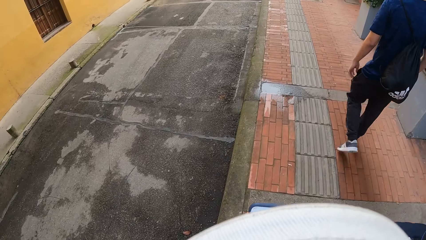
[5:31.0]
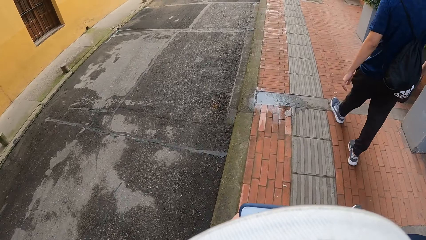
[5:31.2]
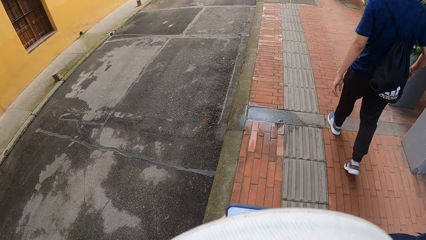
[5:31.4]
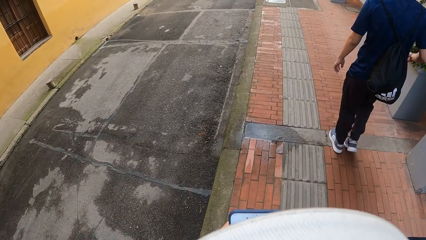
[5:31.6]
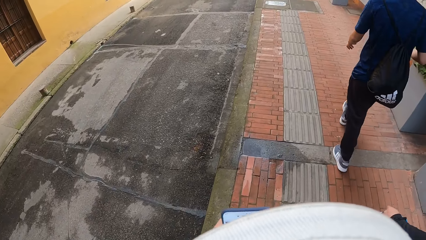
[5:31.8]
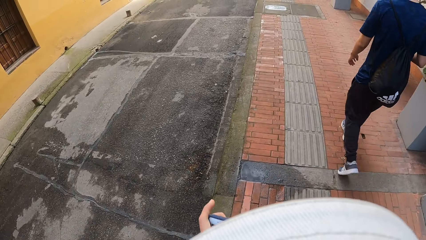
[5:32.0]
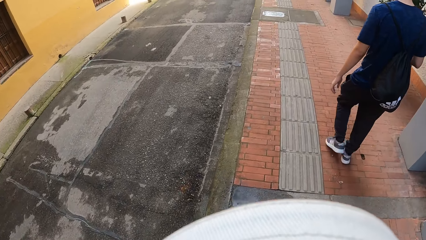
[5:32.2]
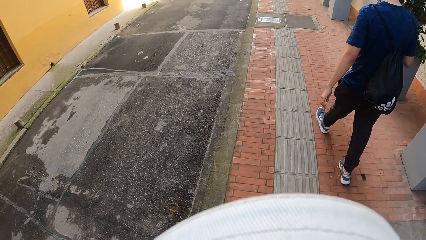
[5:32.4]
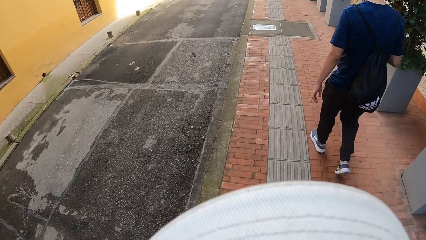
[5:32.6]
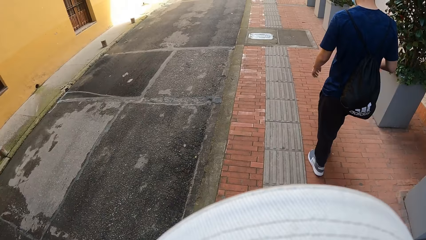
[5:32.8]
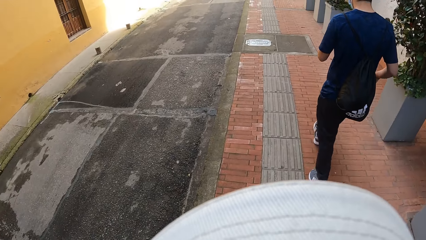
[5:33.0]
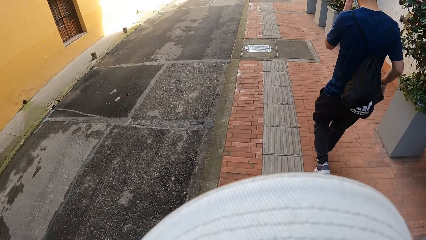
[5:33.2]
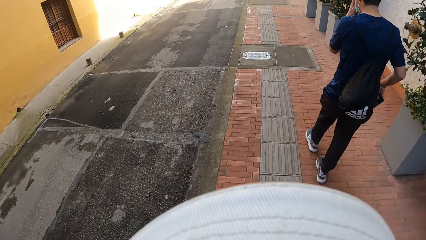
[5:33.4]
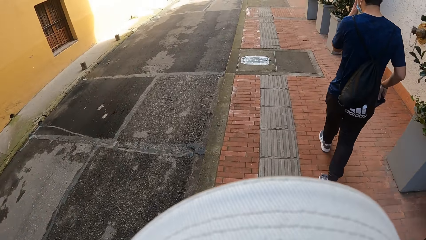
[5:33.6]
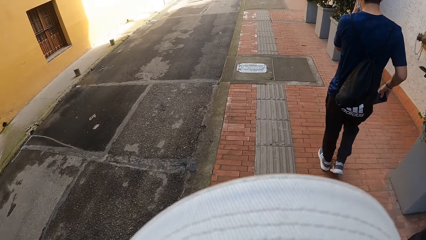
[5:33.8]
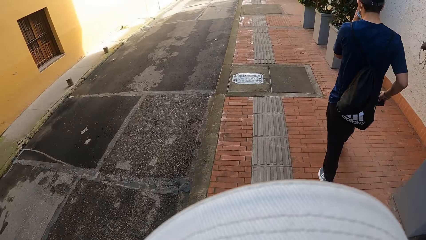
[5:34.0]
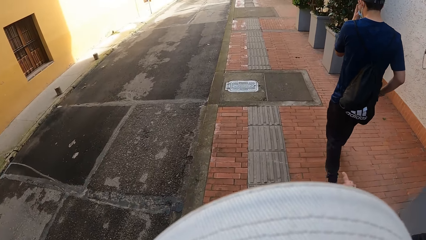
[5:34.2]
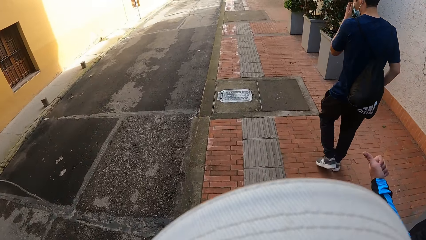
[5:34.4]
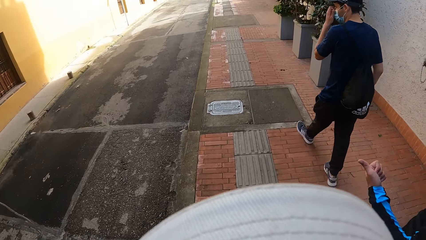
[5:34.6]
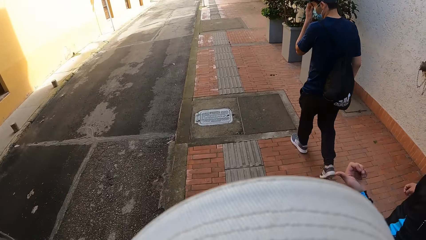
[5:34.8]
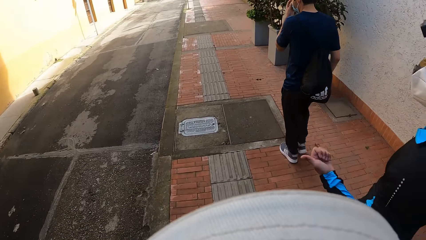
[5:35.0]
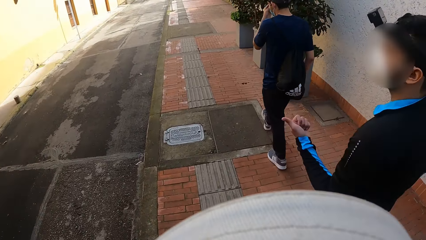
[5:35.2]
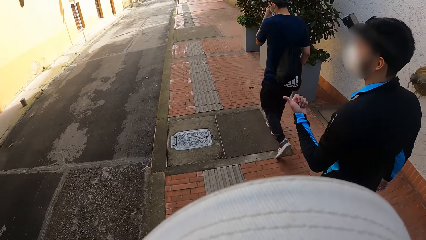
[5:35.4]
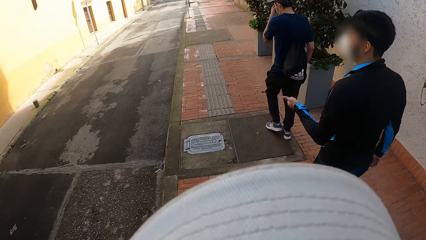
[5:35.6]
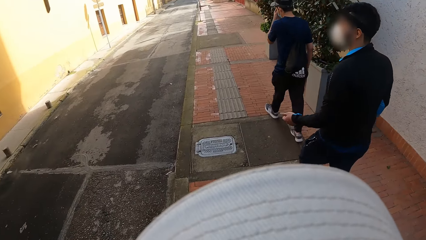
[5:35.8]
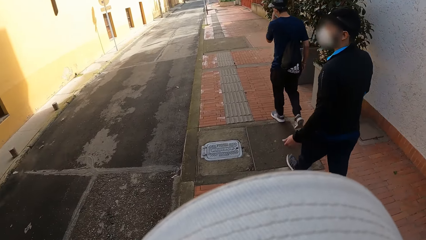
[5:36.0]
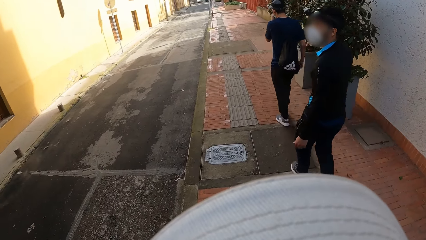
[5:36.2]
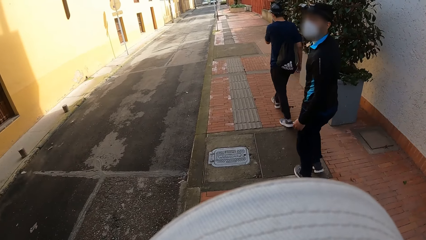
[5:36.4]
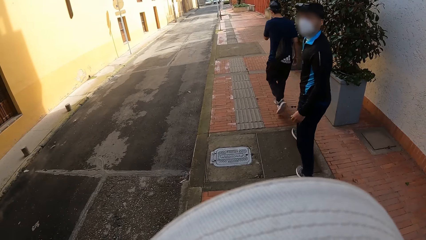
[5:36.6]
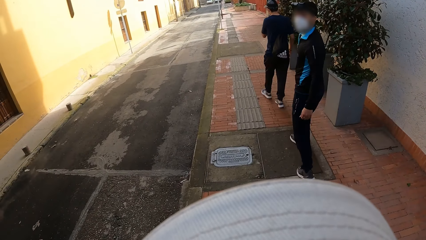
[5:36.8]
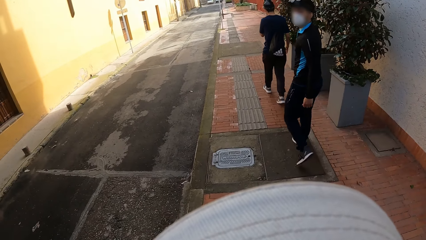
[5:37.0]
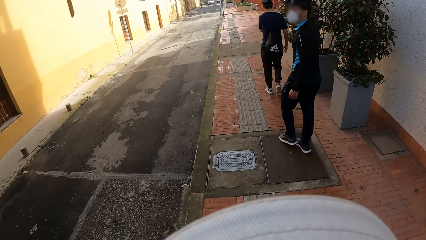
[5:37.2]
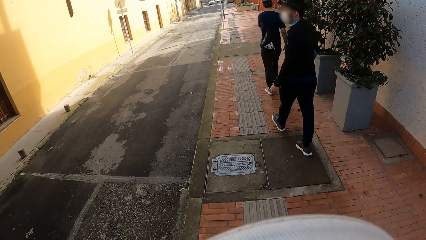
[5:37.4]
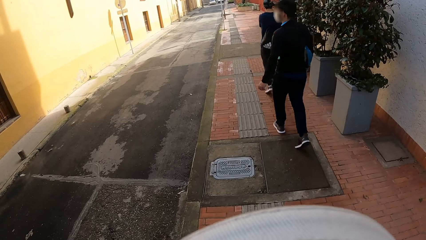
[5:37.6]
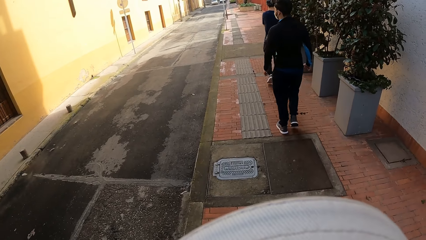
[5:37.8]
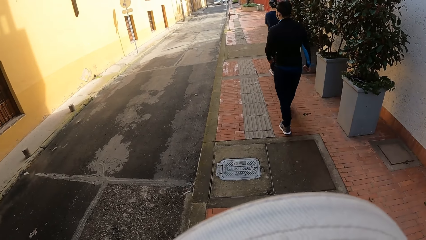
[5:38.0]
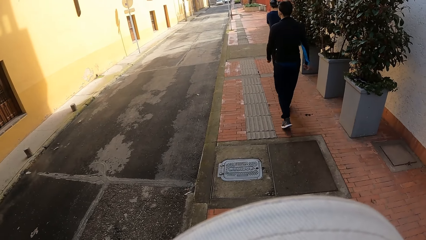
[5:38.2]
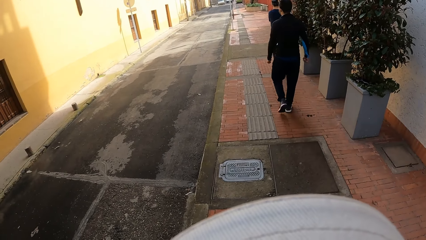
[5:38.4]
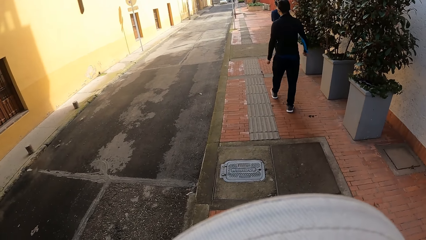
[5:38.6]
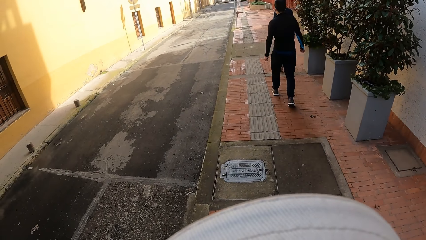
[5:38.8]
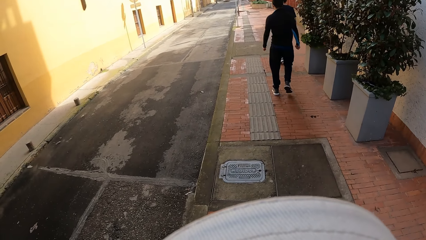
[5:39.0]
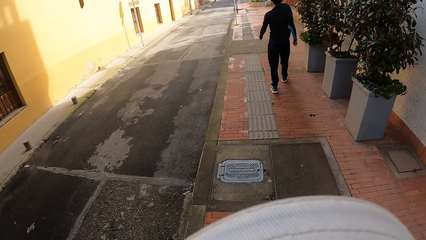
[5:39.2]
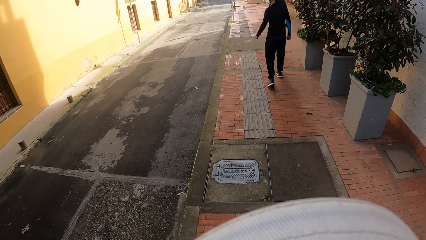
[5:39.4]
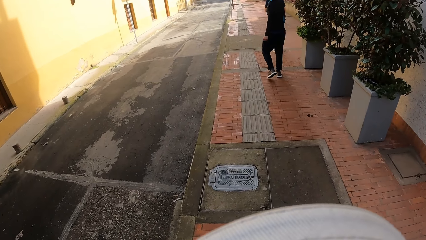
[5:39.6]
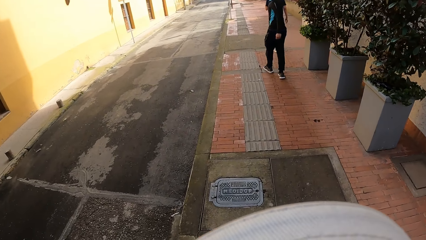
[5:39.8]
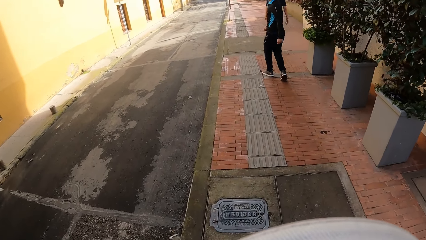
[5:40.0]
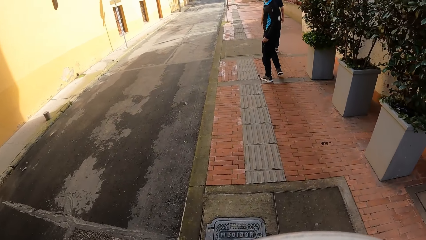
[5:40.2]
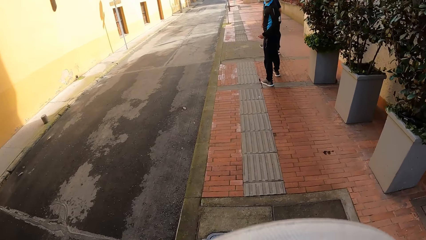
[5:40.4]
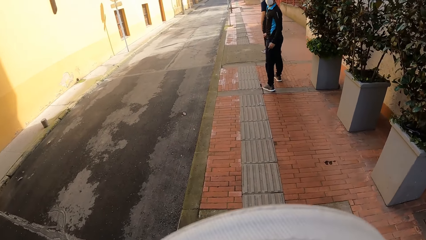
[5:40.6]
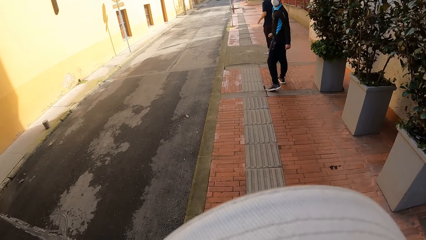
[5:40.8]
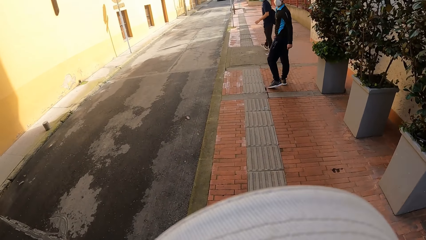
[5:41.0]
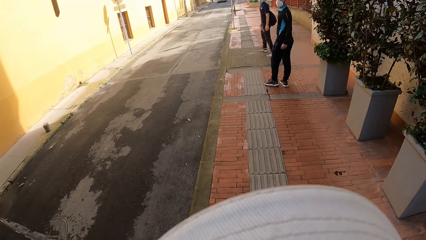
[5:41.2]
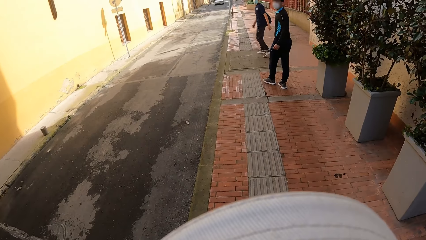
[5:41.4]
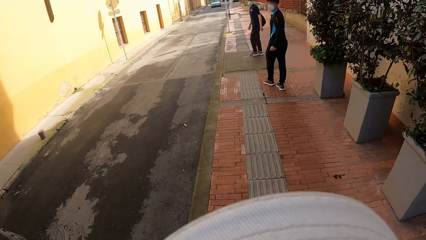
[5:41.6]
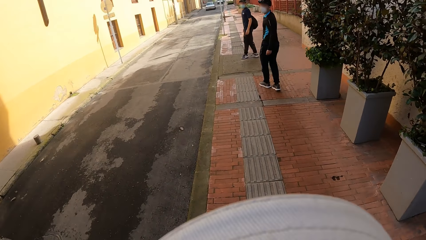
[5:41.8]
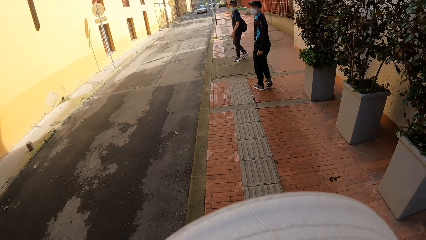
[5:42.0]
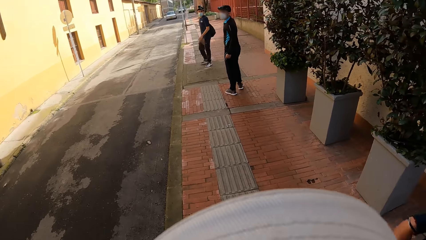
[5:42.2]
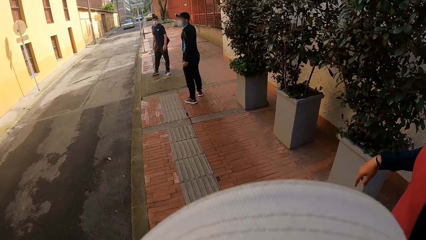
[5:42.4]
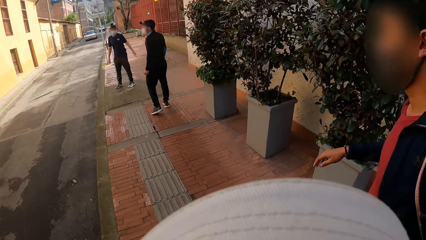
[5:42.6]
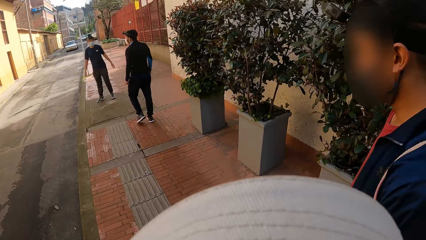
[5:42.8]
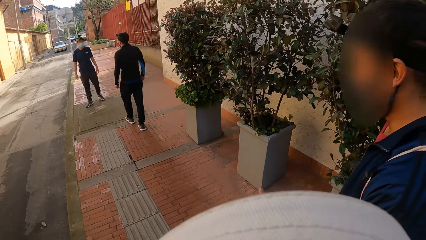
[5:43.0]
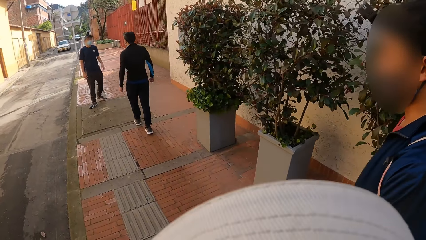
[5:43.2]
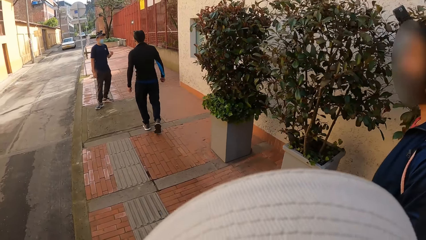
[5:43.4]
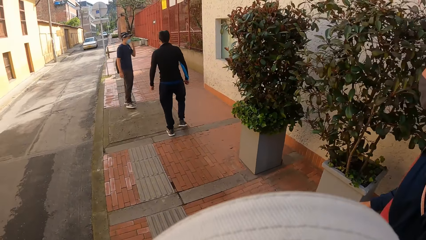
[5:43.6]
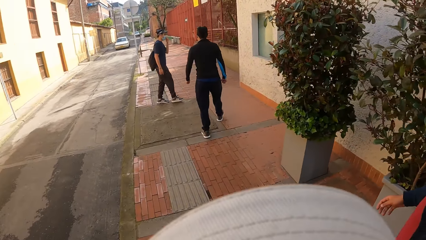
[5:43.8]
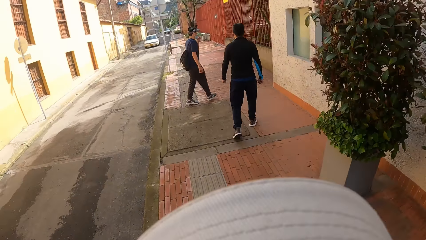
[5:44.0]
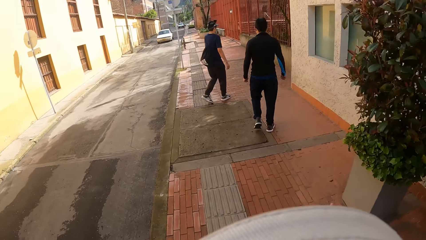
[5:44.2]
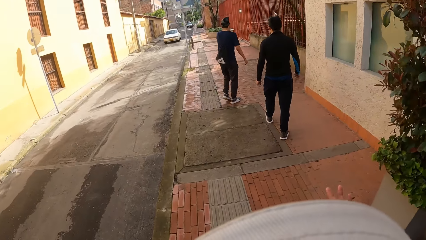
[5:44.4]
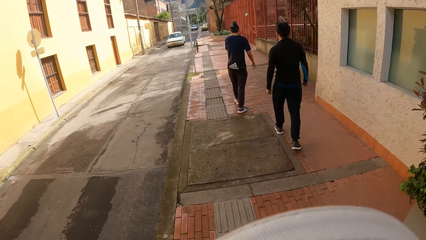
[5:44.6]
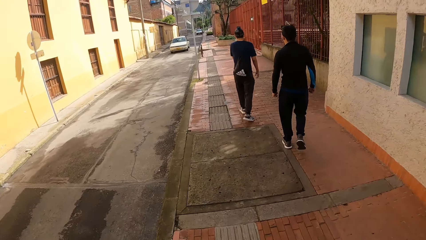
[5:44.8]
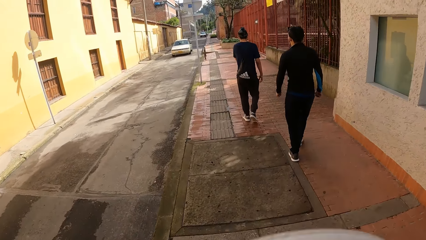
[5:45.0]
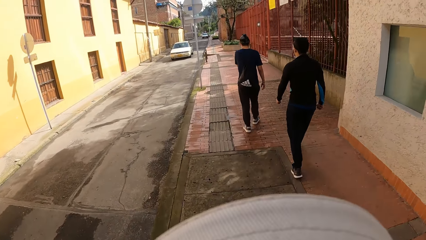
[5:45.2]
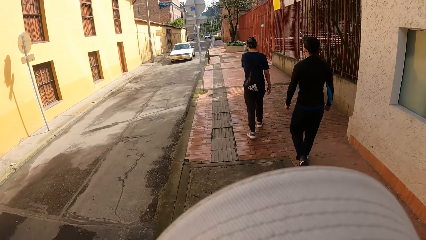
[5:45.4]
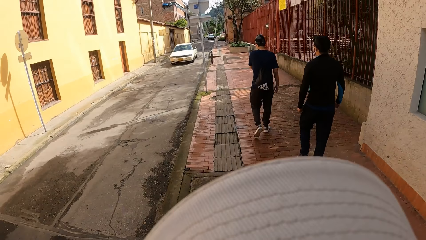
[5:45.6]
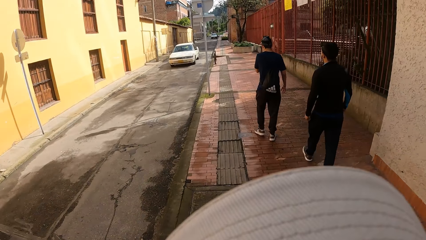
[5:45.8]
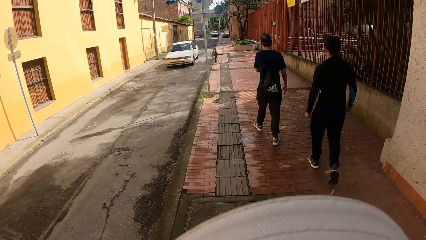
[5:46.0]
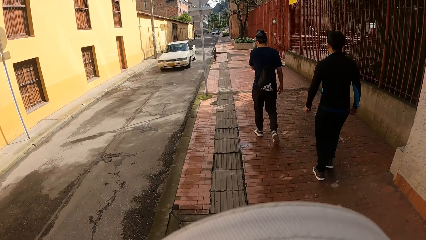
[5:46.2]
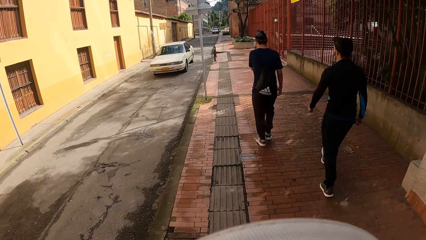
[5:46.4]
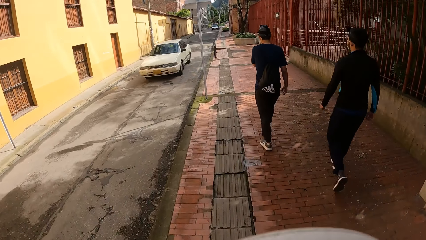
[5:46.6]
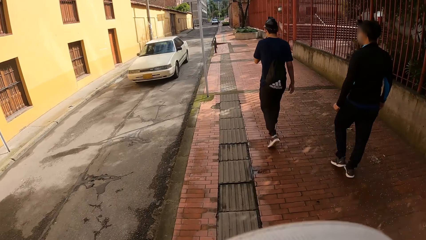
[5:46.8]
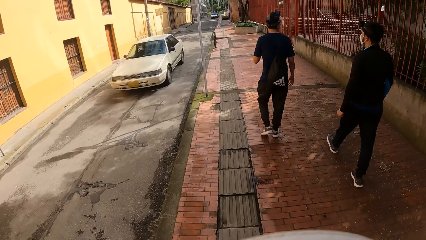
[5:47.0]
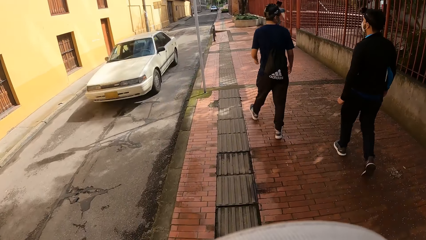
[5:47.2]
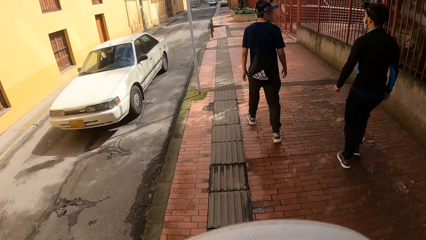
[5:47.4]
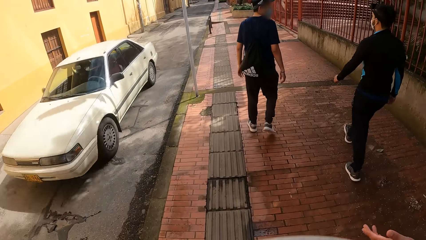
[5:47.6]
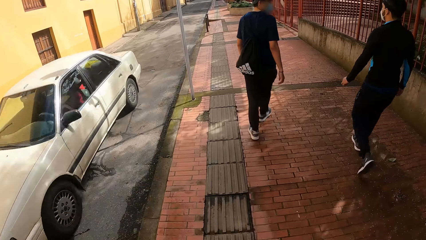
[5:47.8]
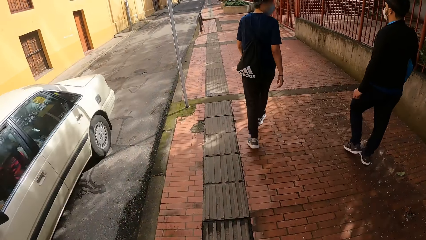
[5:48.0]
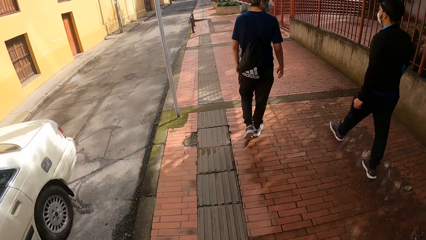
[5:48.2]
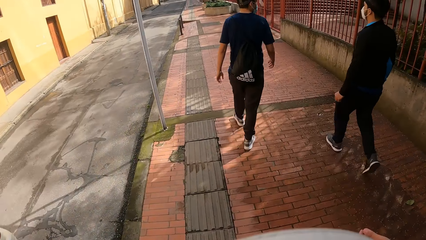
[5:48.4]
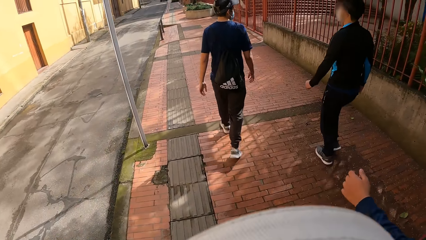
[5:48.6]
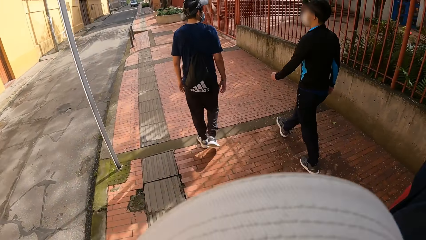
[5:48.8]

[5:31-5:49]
The man removes a phone from his pocket with his right hand. A person walks around. The man puts the phone in his pocket with his right hand. The person holds the mask. The person walks around. Another person interacts with the camera wearer while moving their hand. The other person turns back. The first person and the other person are walking around. The other person turns back. The first person turns back. A third person walks around. The first person and the other person are walking around. A white car drives past the camera wearer.
